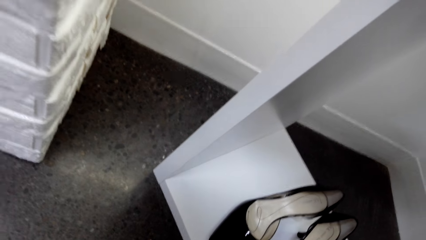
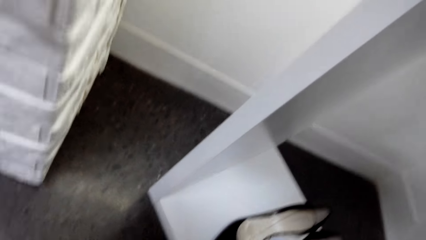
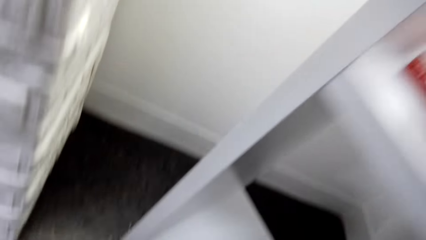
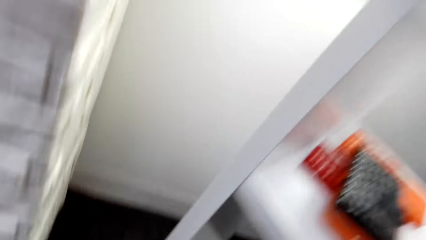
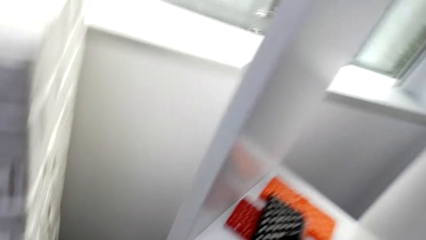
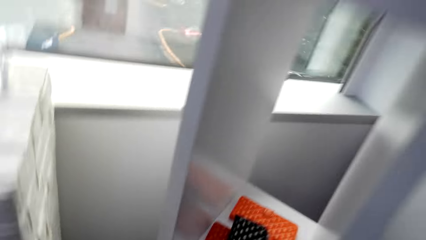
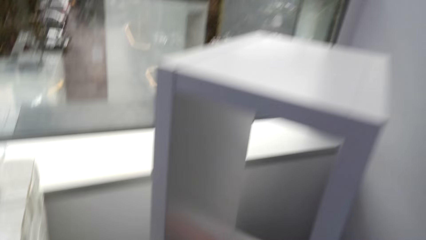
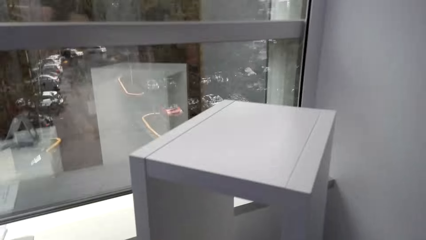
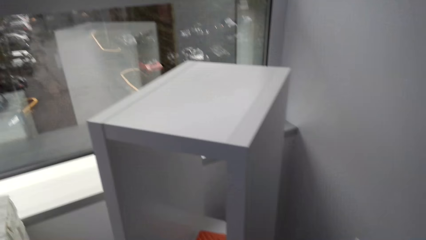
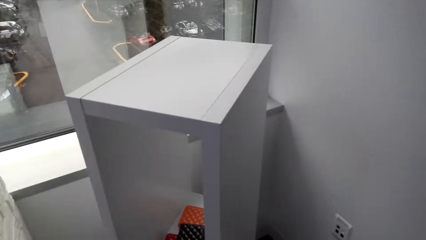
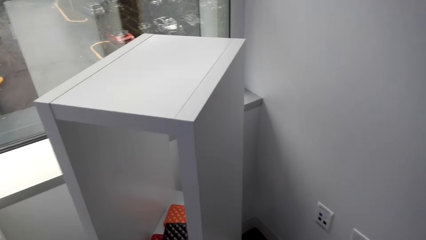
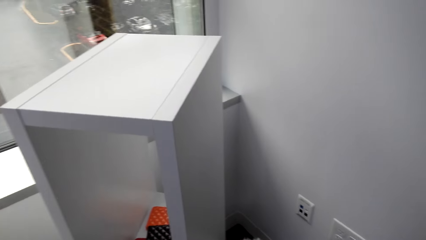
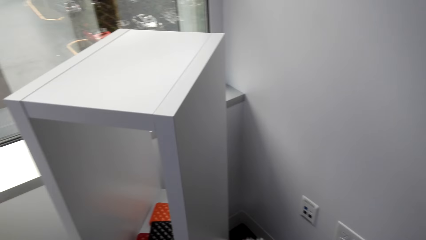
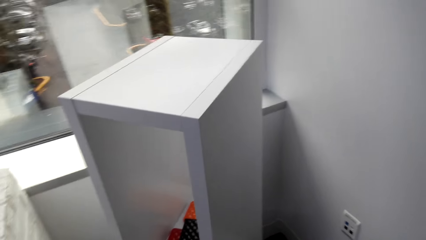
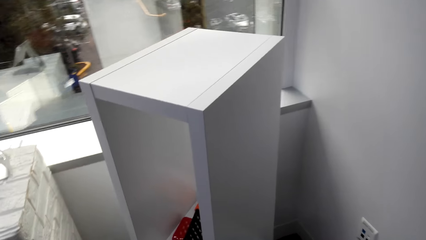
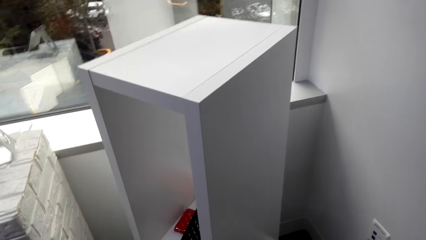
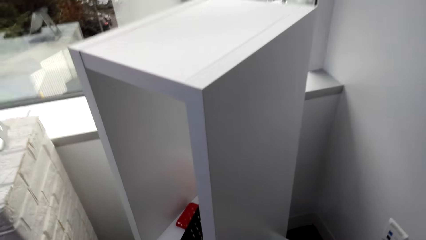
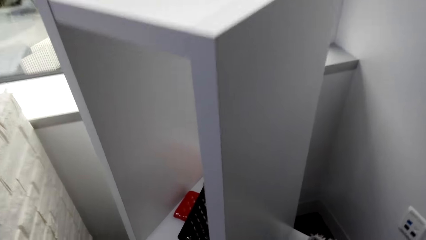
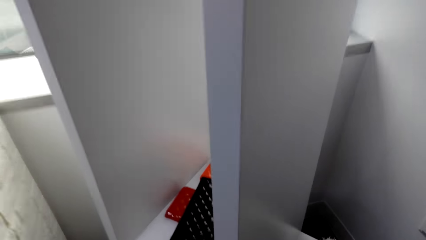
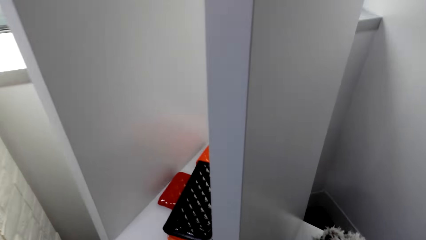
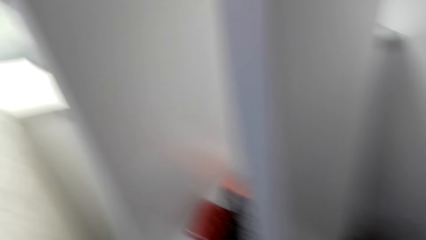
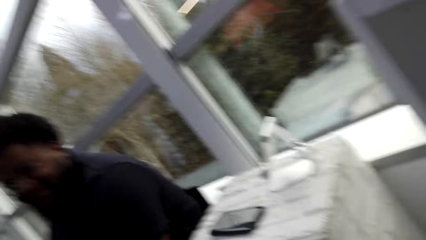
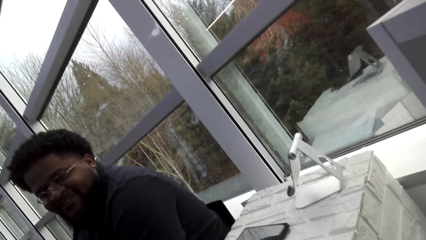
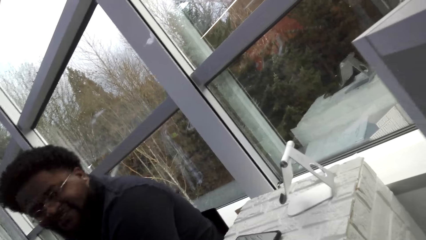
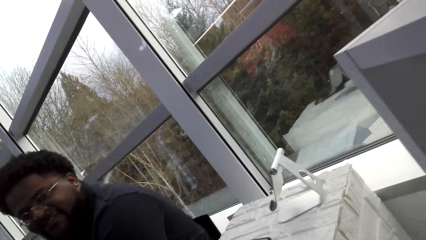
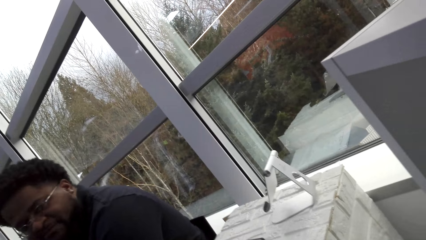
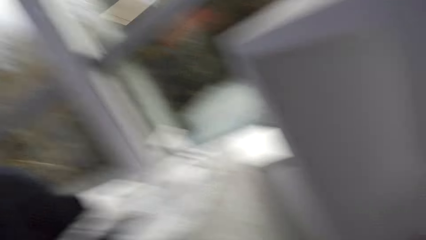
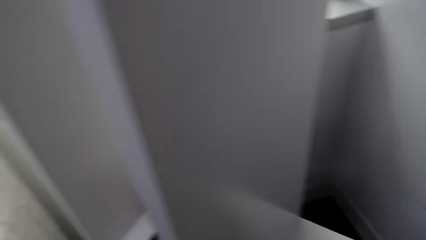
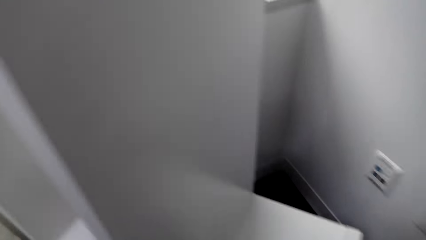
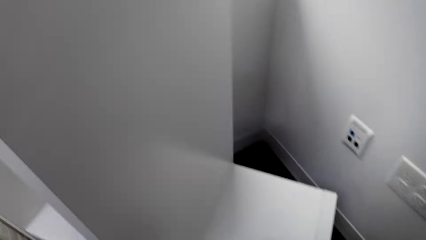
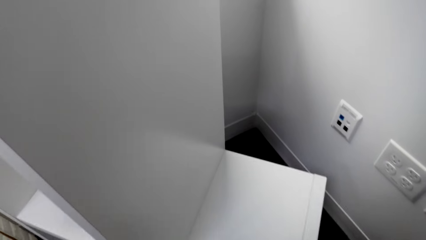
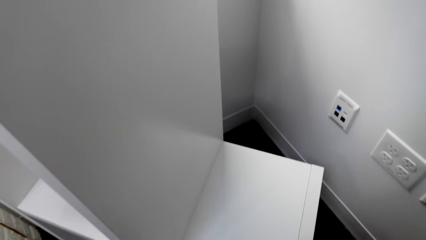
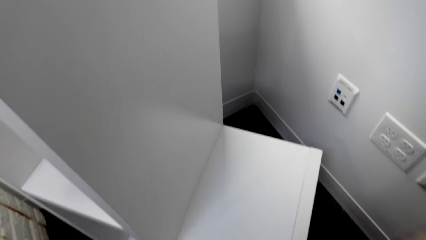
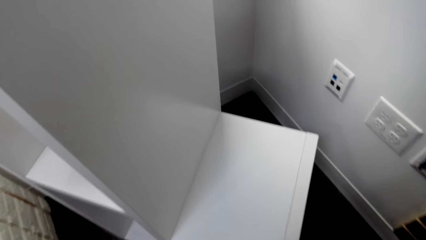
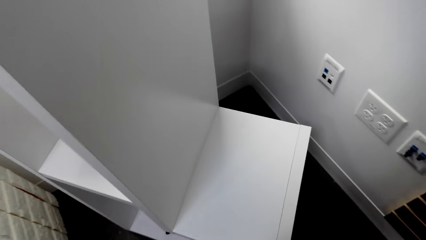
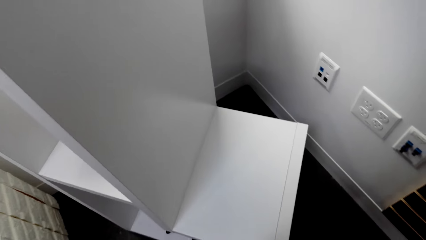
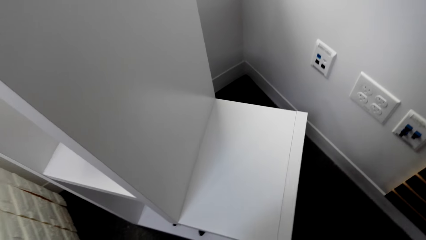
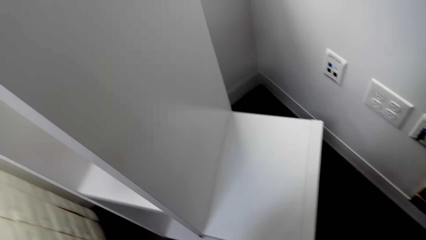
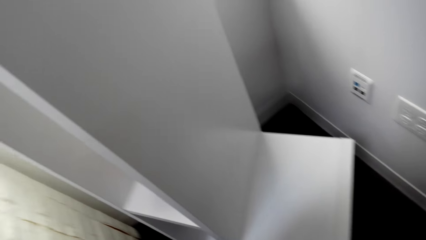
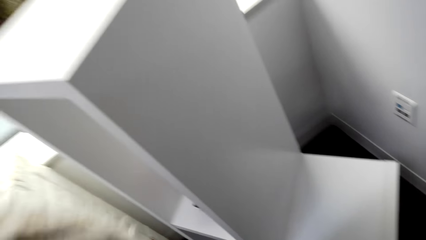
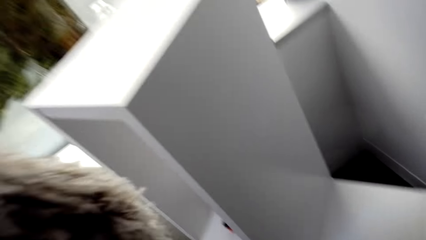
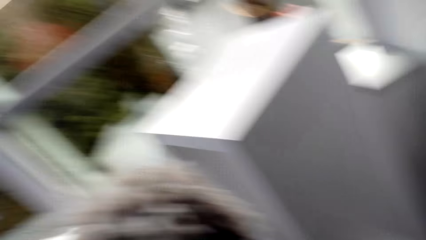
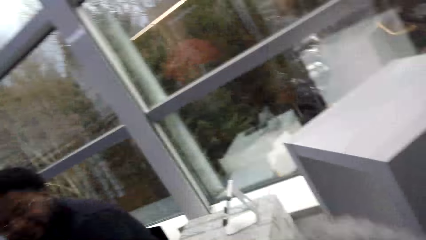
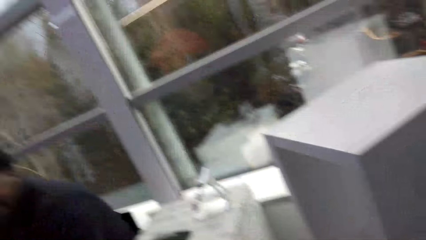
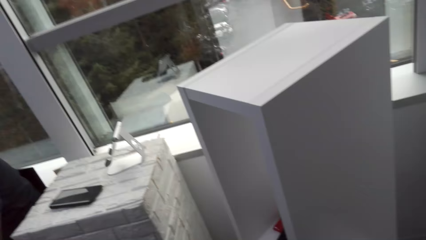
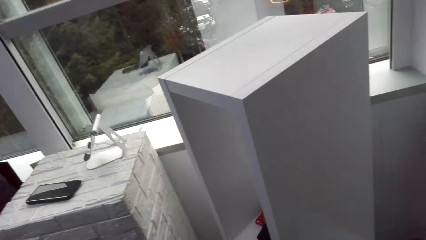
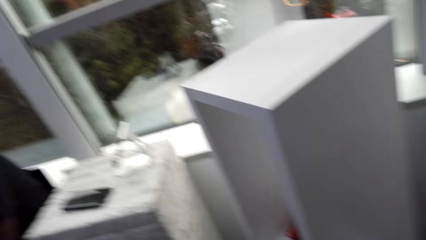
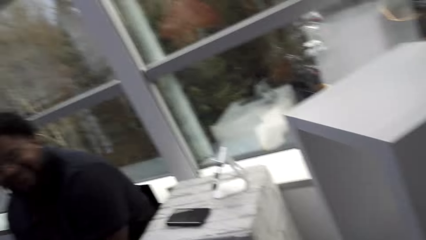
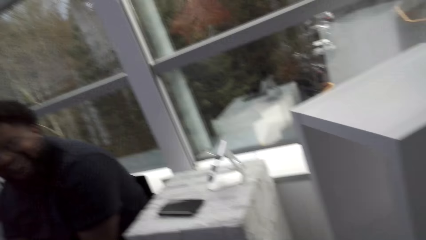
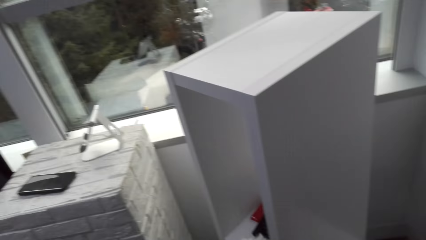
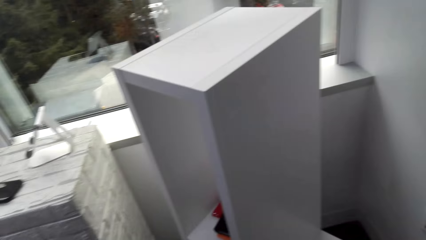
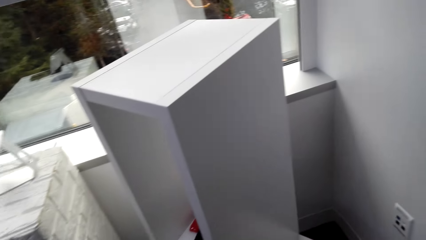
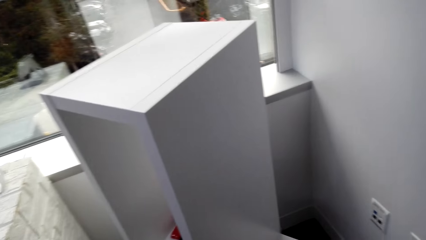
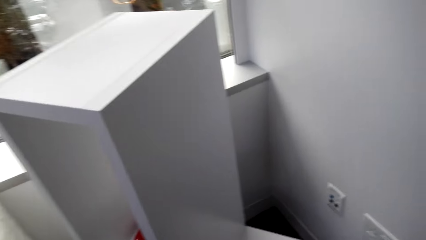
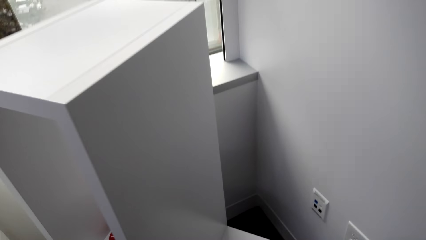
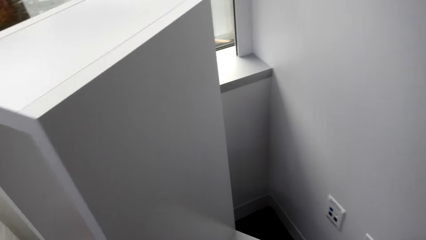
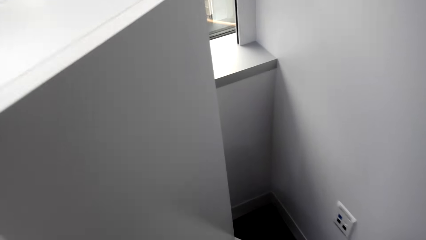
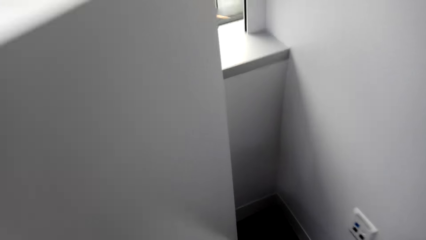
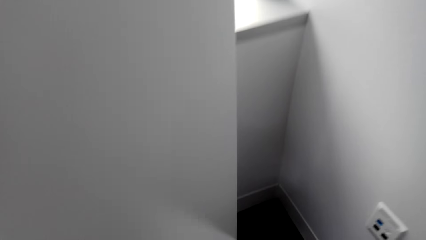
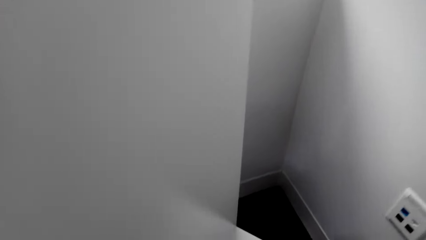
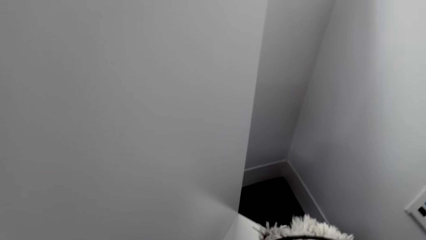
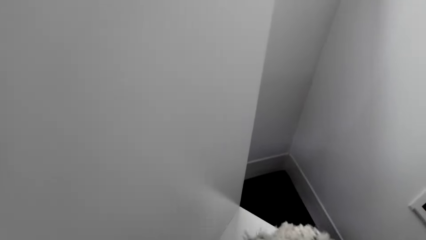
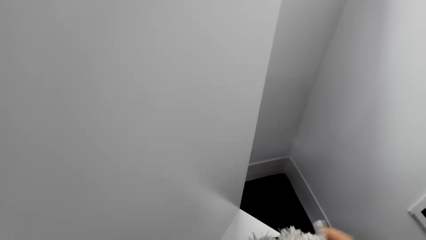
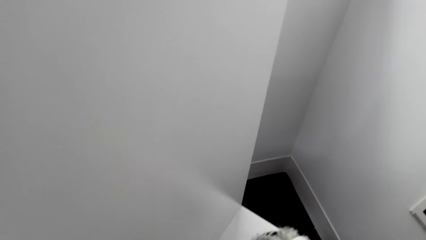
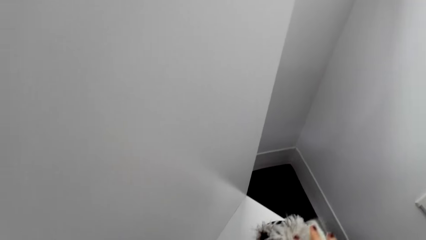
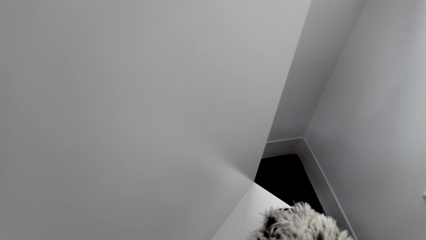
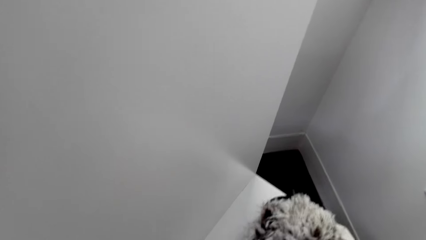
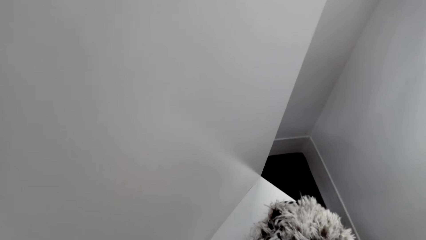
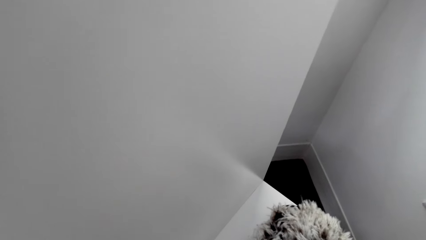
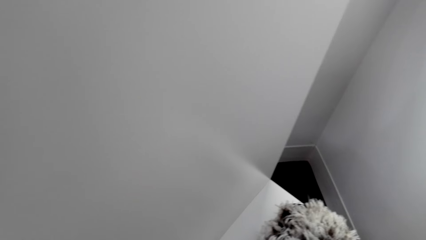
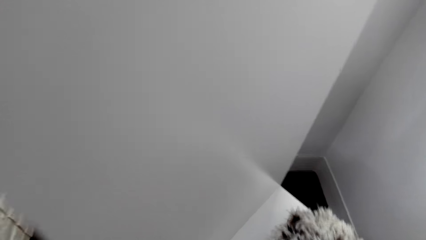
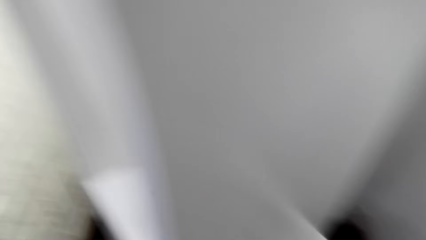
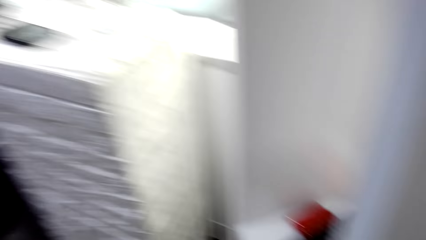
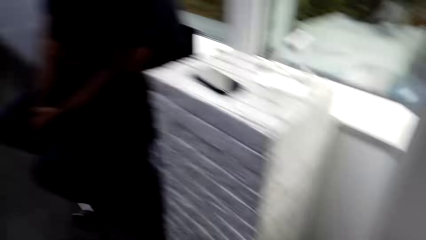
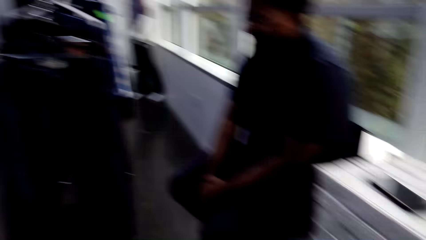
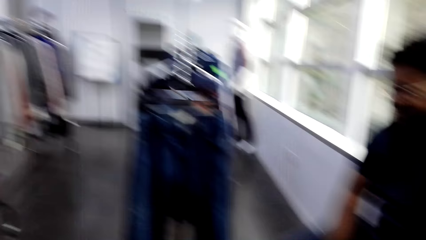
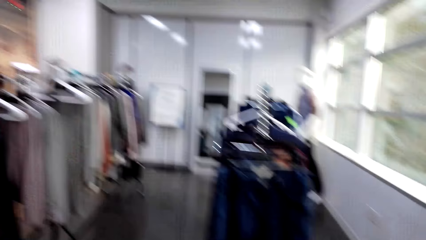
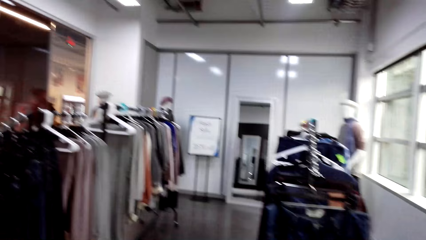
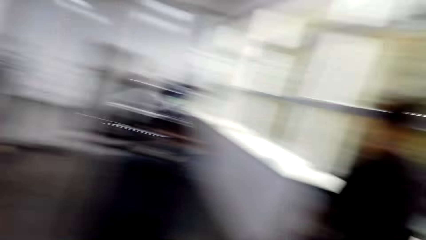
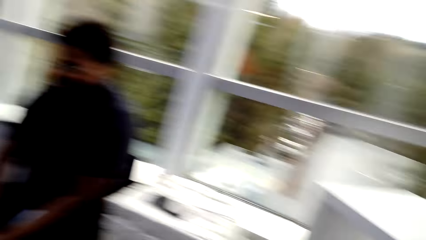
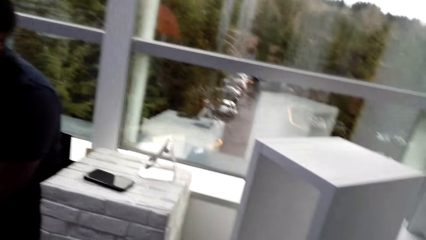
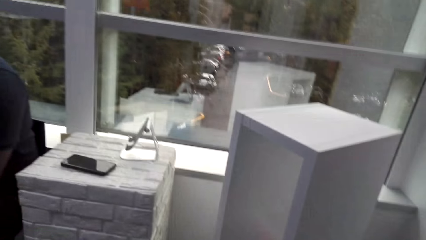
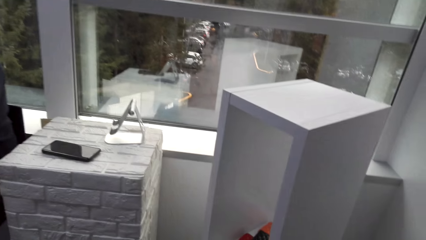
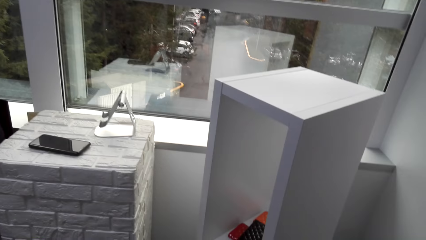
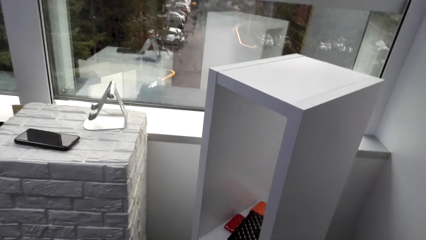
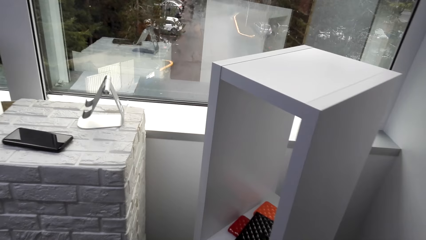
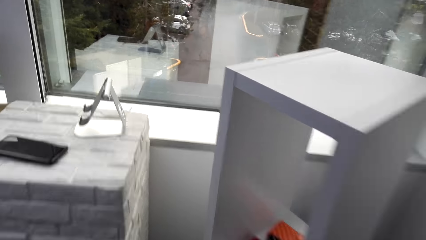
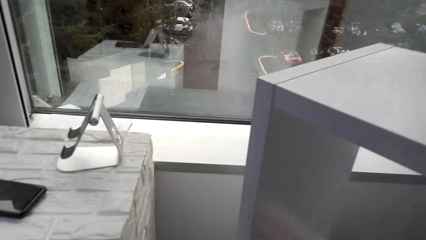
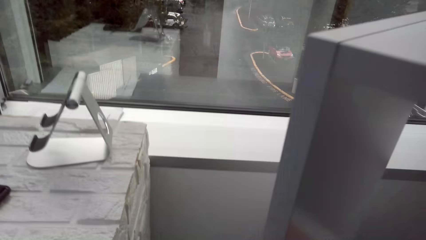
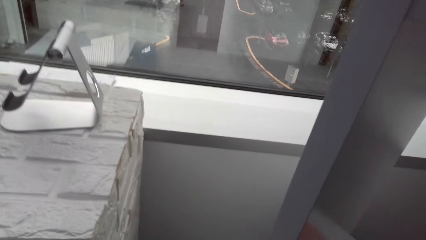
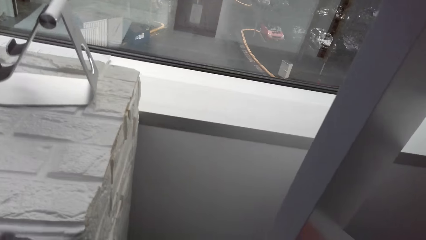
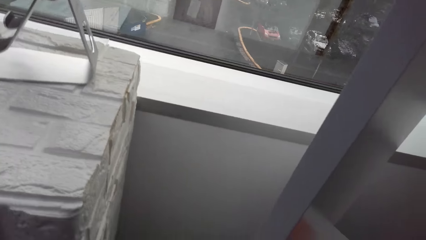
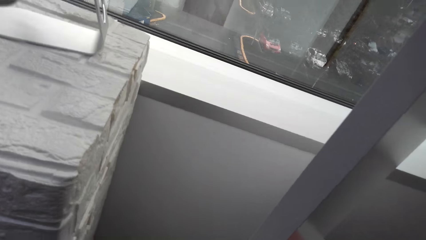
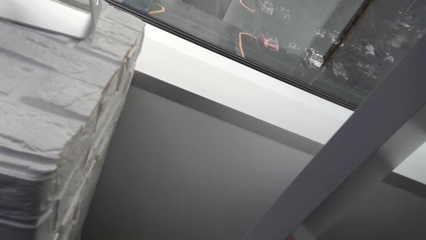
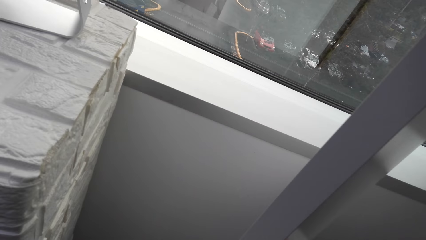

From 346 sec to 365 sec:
The camera wearer looks around. They stare at the porch. They stare at a man. They stare at the floor. They stare at the man. They stare at the floor. They drop the scarf on the desk. They look around. They stare at the shop. They stare at the porch.
